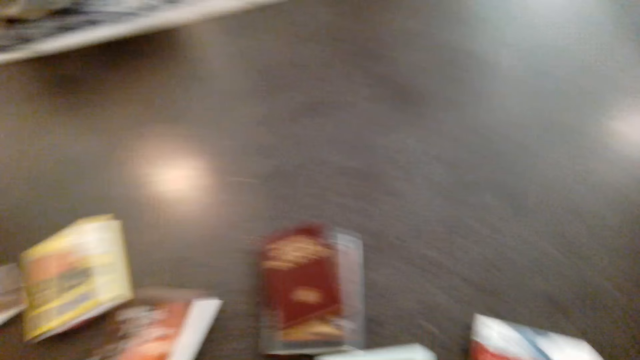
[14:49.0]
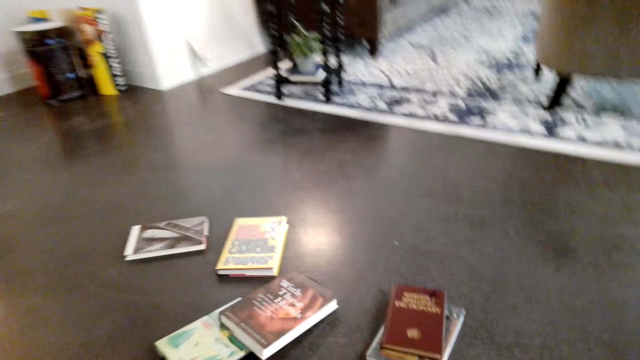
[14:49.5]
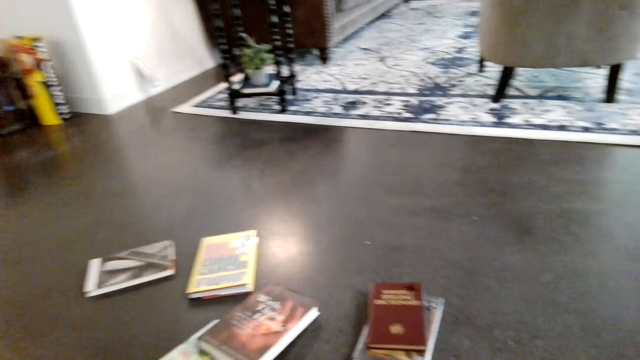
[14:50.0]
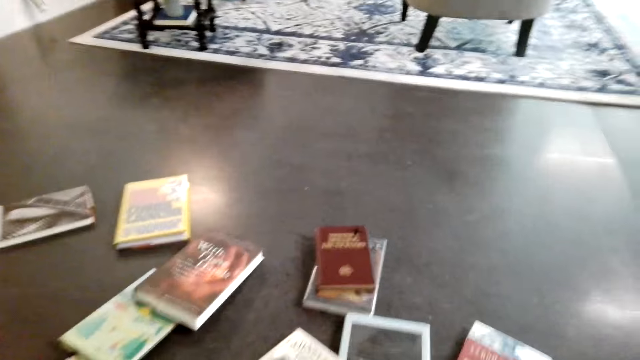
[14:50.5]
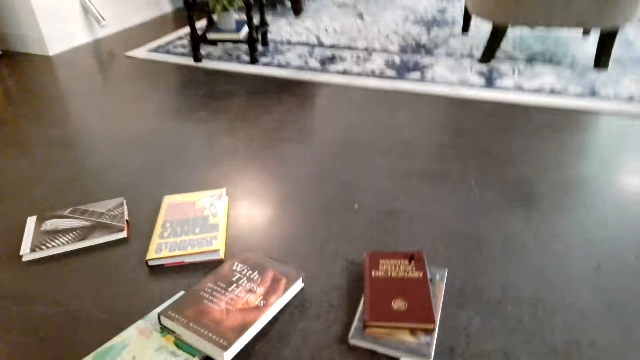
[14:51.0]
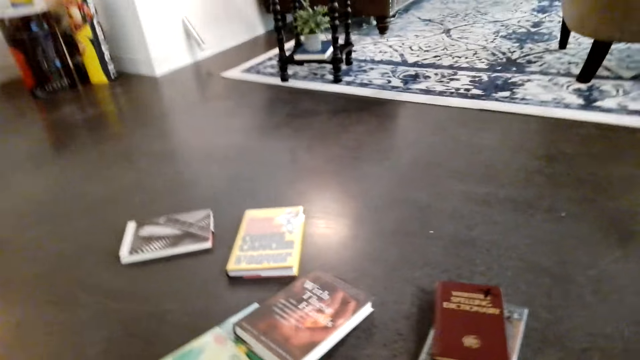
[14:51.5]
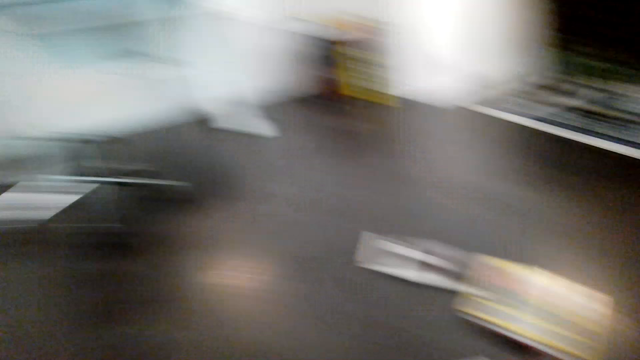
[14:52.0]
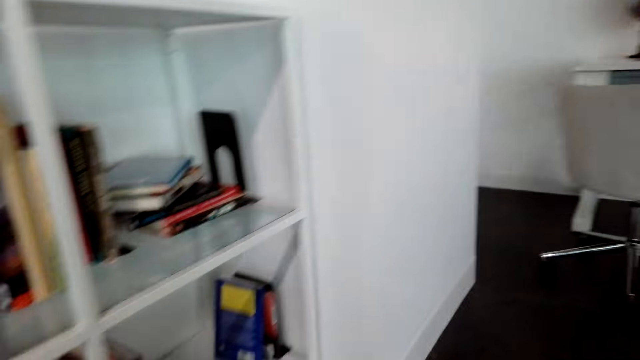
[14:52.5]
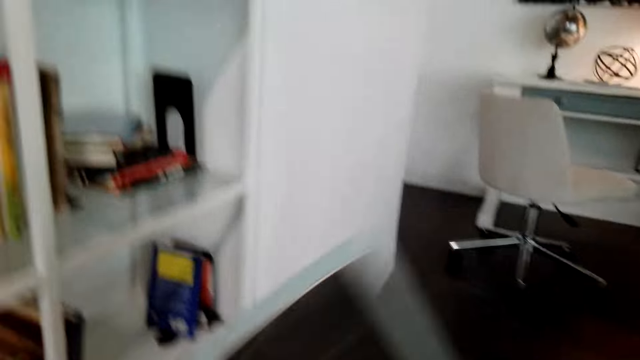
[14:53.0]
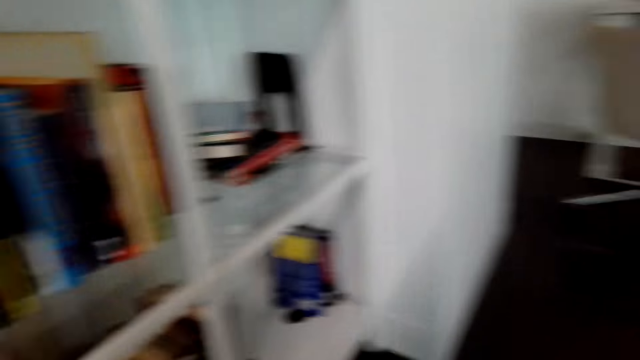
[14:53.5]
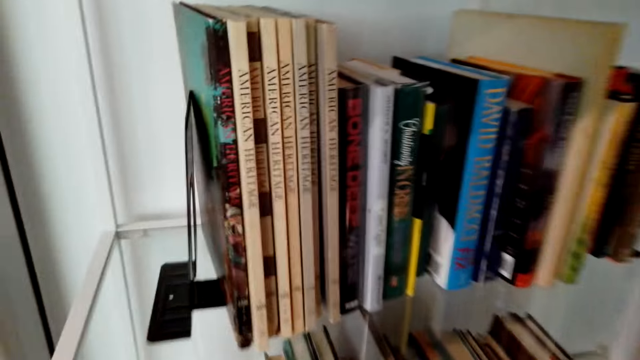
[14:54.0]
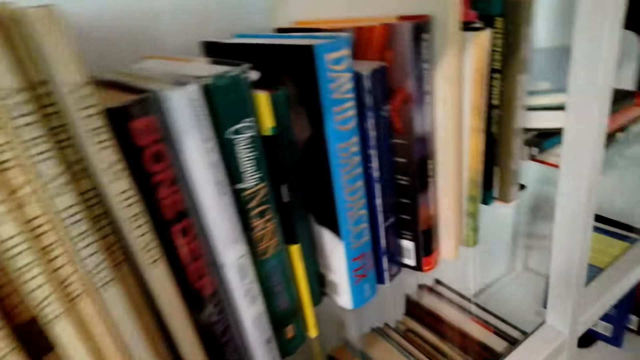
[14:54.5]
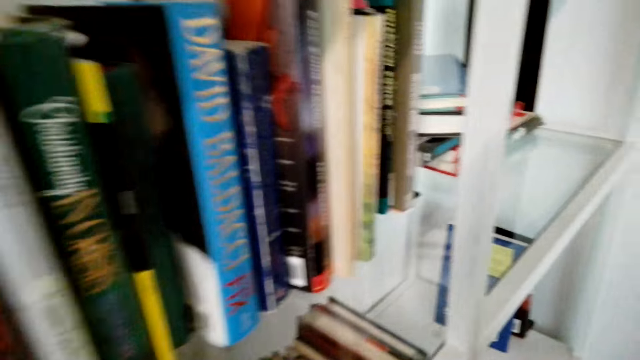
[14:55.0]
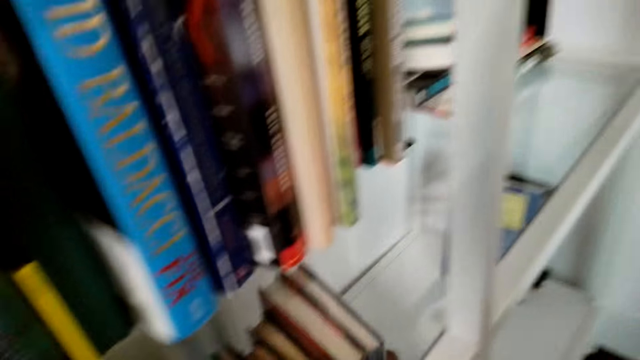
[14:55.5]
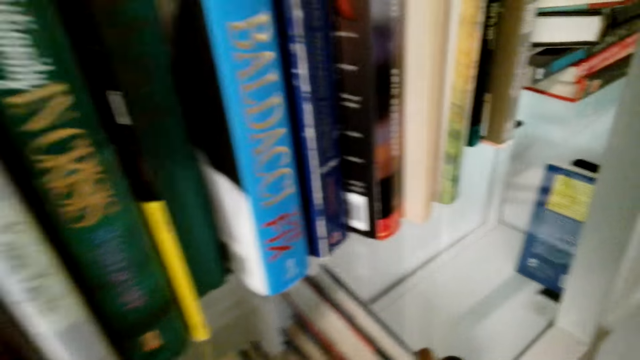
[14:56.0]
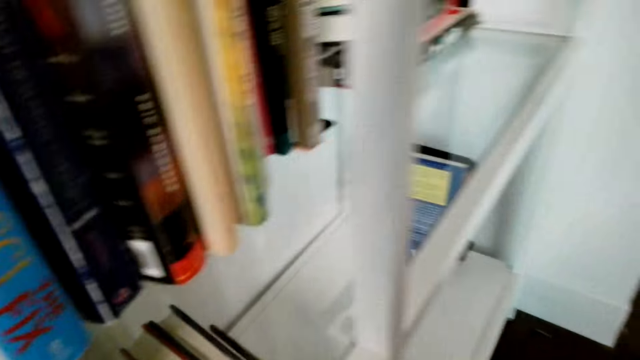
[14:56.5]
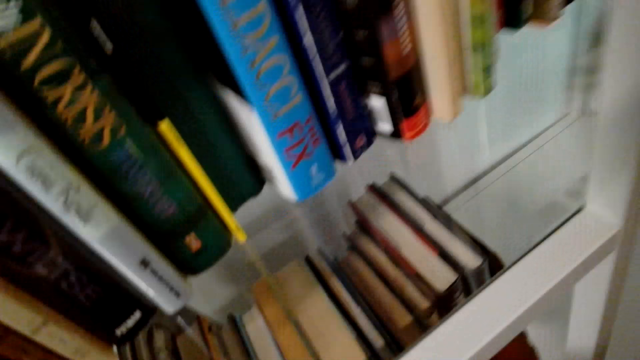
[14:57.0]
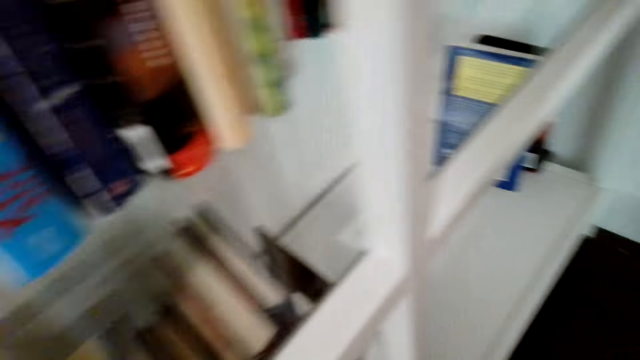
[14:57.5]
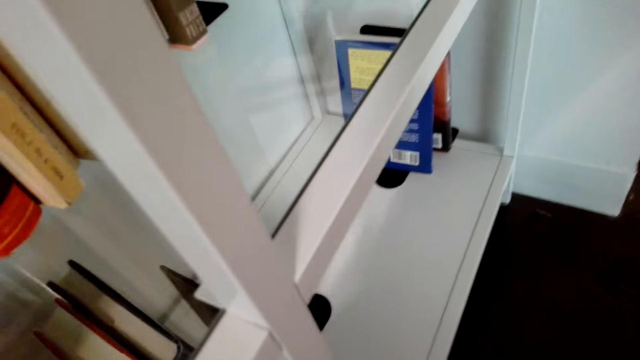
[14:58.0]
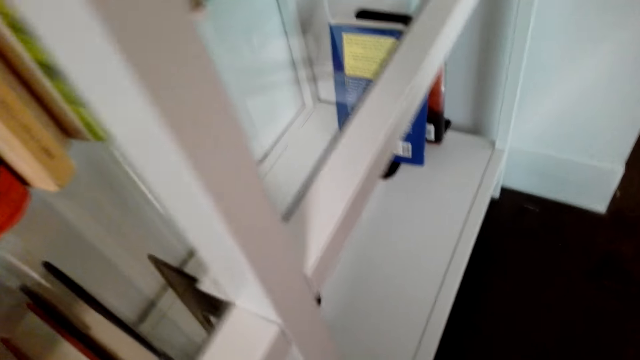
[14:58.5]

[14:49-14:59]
The camera wearer looks around. They place the books in the shelf.

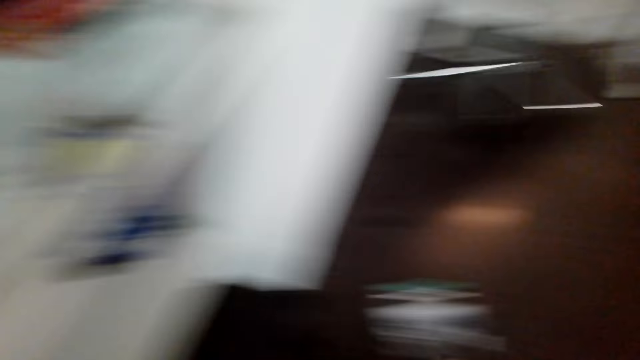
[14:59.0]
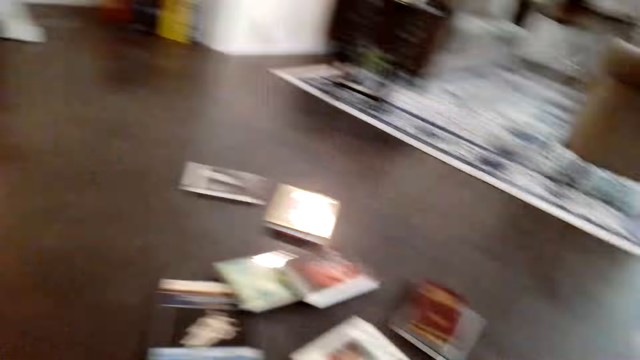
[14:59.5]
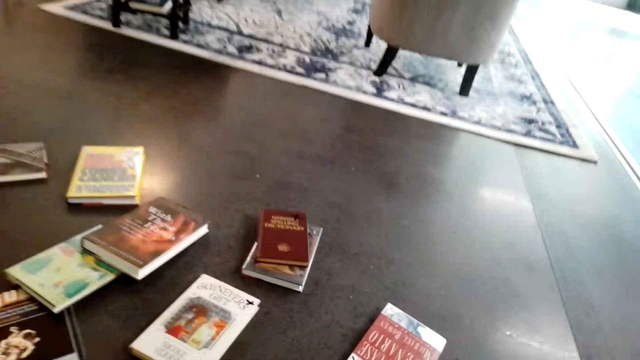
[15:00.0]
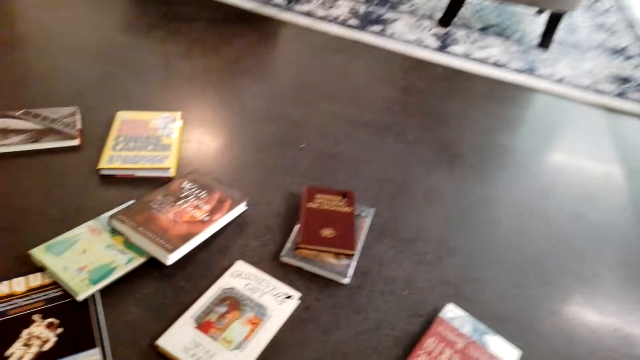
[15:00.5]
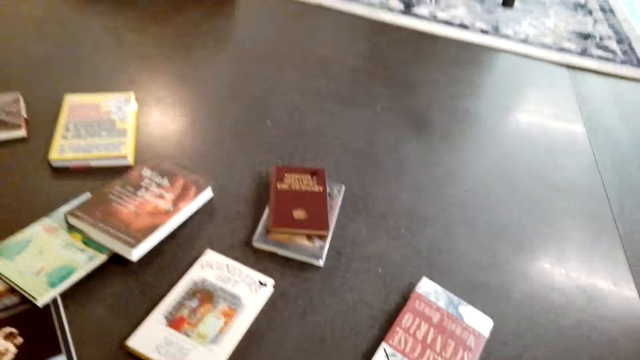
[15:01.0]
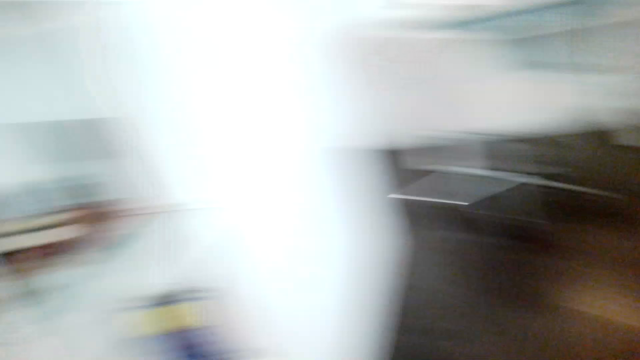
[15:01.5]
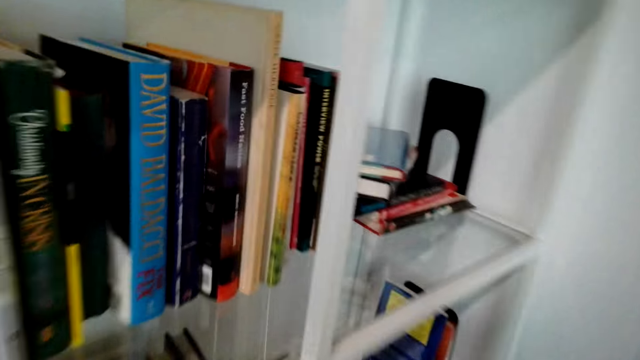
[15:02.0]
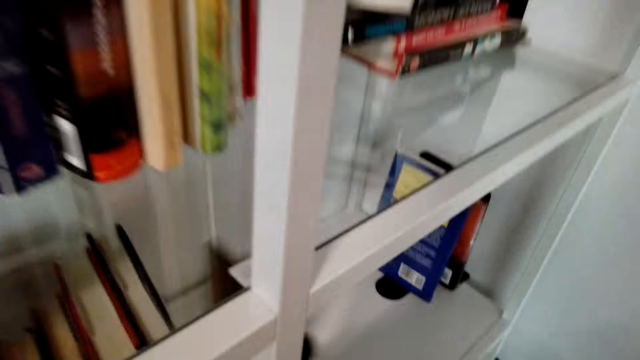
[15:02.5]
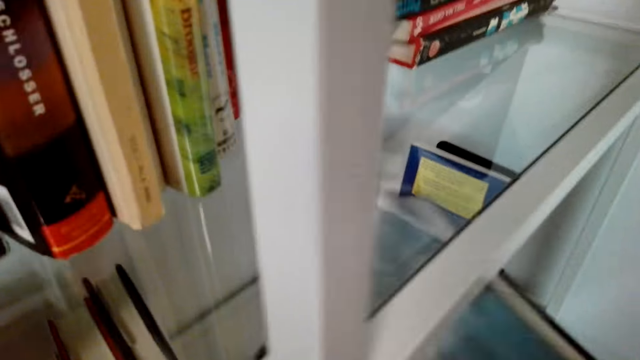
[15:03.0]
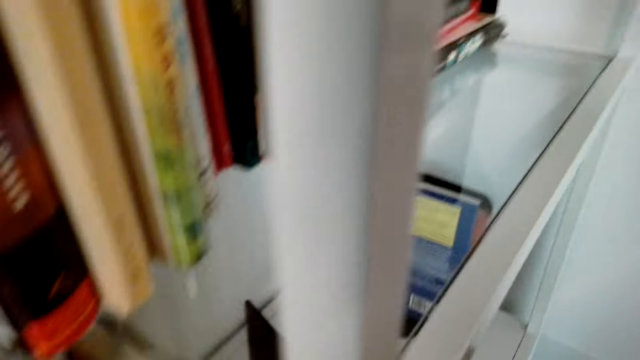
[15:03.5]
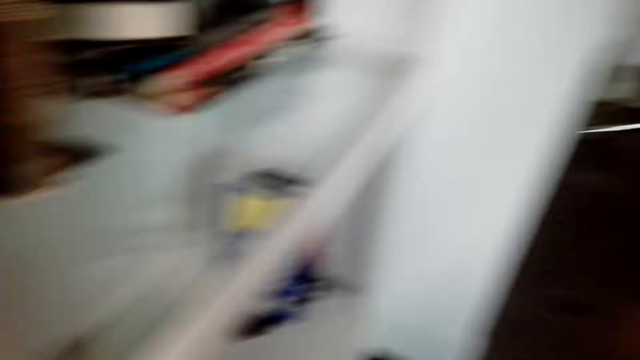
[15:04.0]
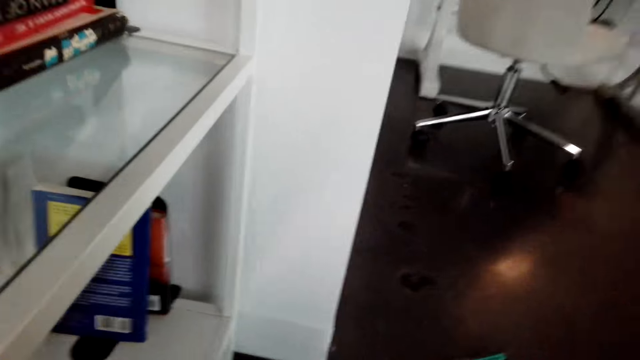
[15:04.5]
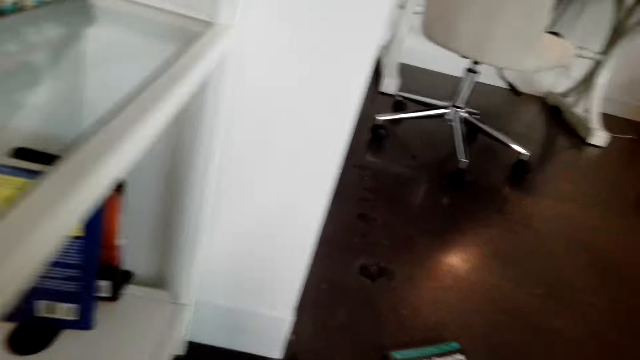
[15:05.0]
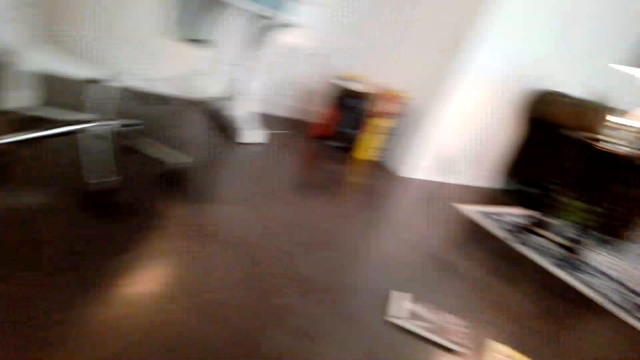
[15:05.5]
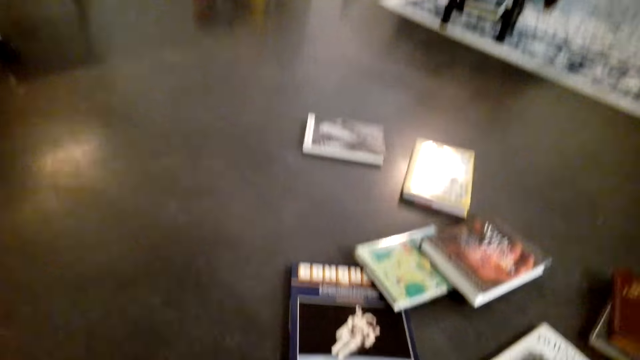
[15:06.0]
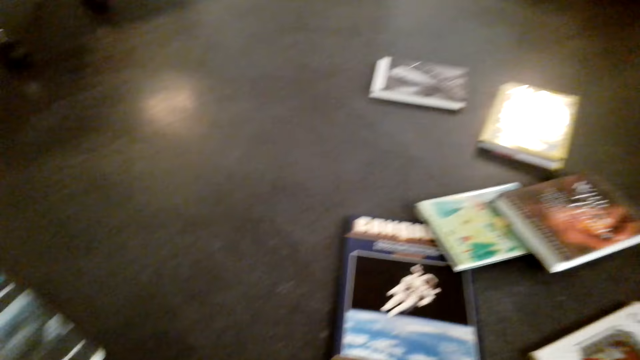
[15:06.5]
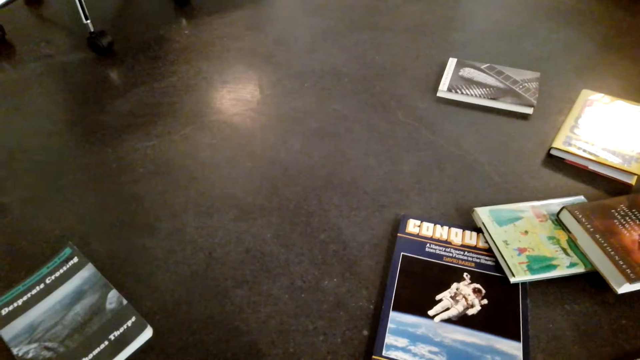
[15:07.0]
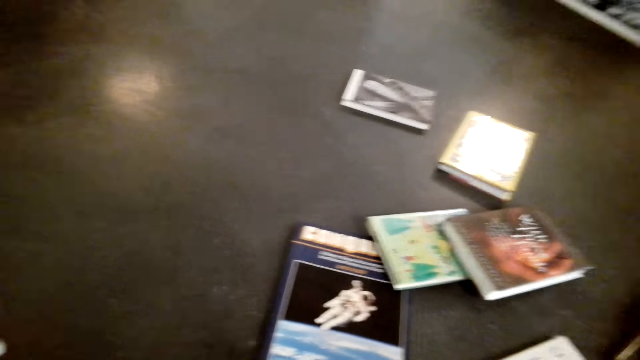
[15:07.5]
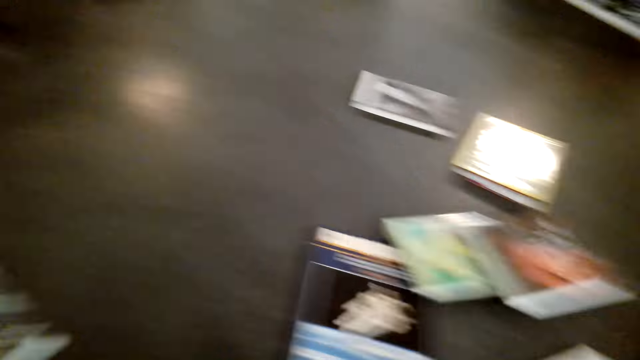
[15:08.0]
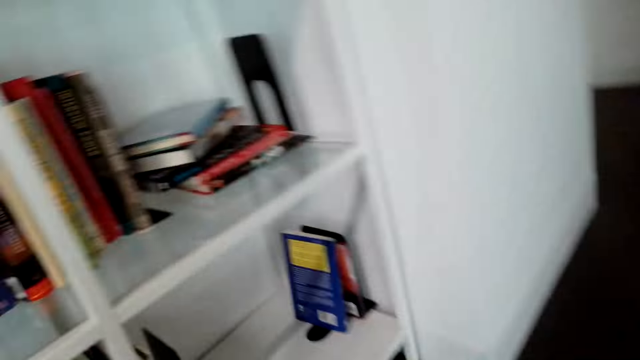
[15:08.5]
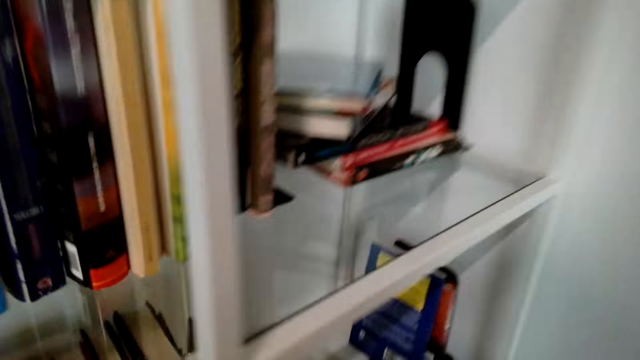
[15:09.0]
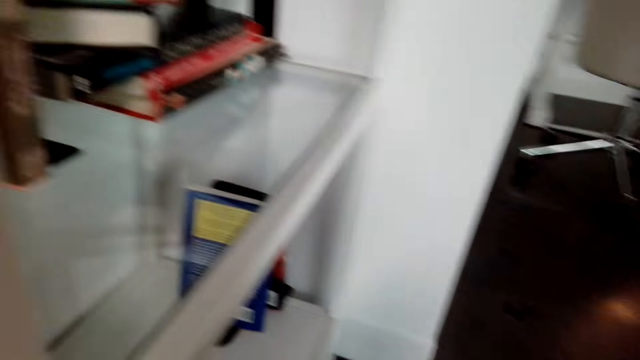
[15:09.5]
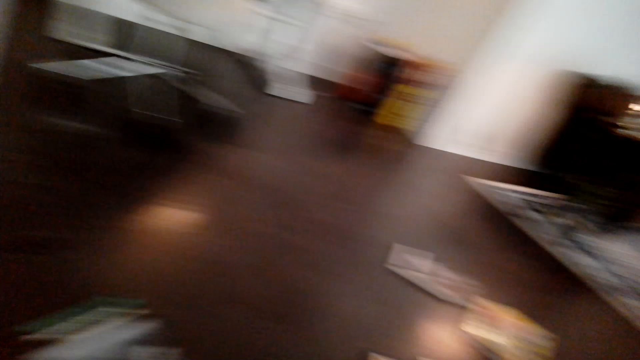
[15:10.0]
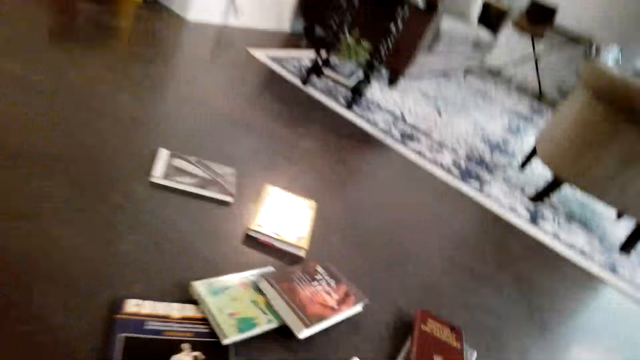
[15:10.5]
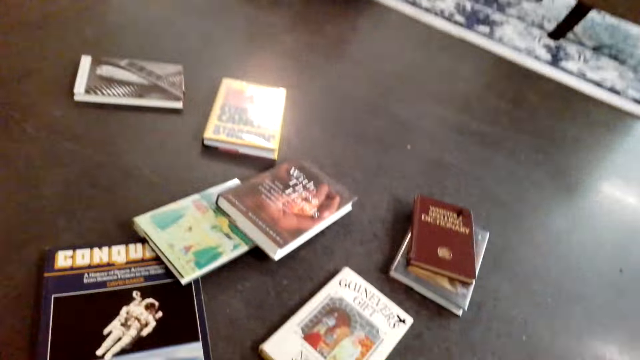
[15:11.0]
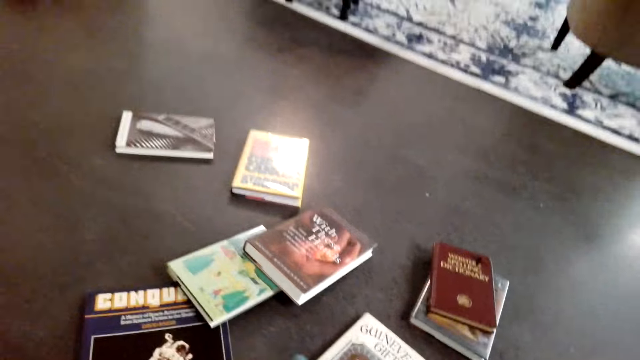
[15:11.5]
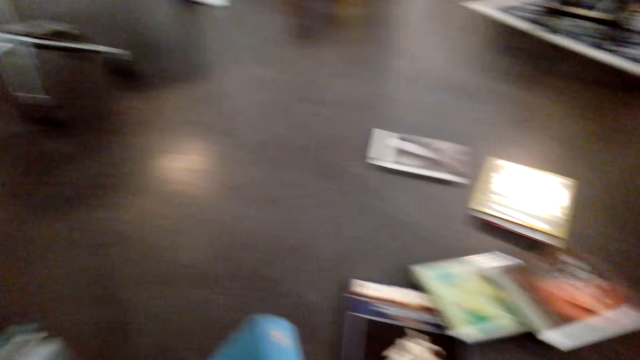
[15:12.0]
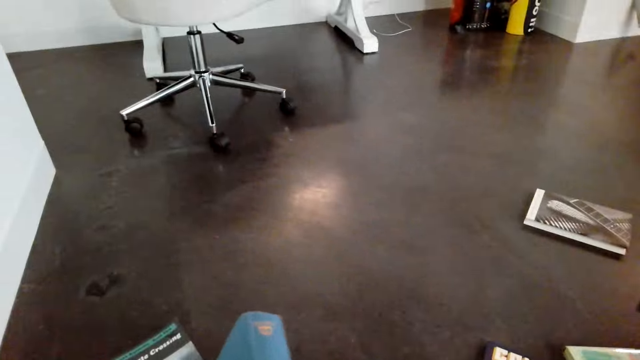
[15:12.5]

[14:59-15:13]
The camera wearer picks another book from the floor. They look at the books on the floor. They place the books in the shelf. They pick the book from the floor. They look at the books on the floor. They place the book in the shelf. They look around. They pick another book from the floor.
